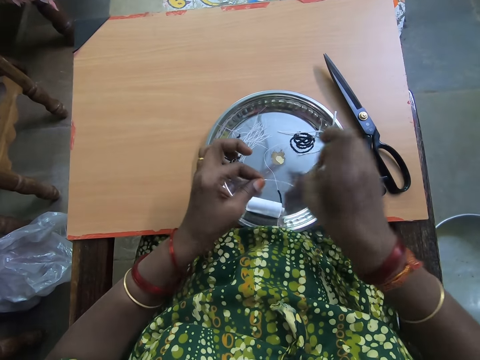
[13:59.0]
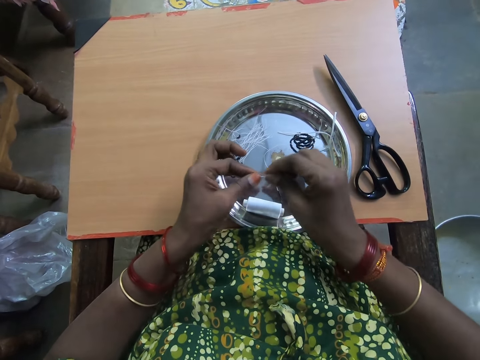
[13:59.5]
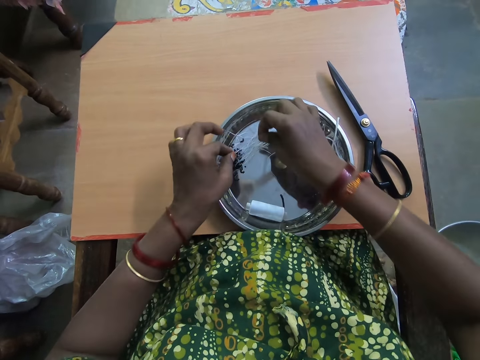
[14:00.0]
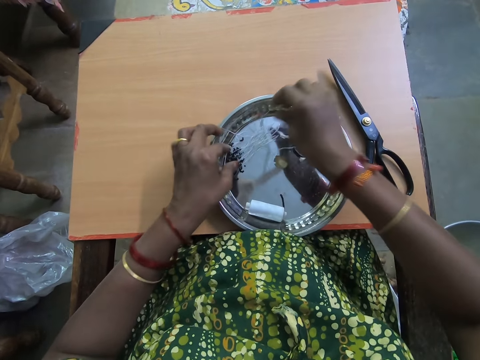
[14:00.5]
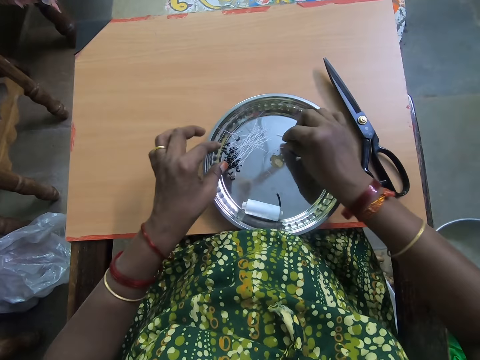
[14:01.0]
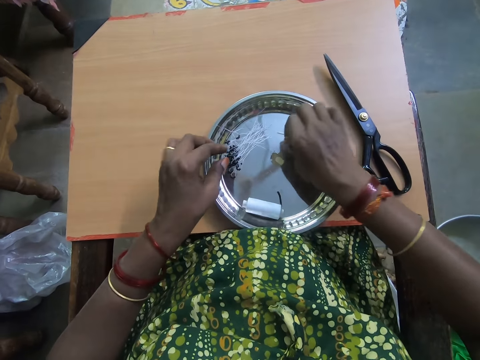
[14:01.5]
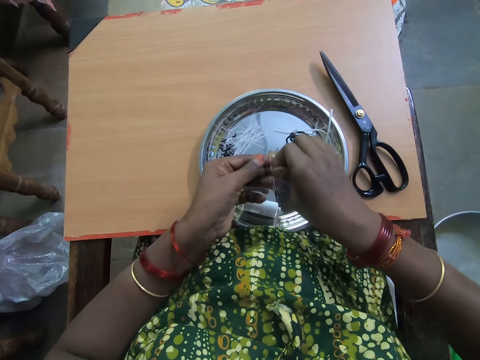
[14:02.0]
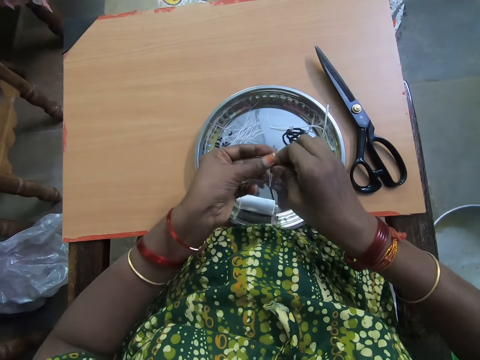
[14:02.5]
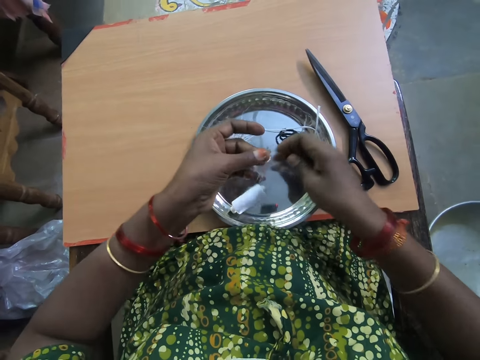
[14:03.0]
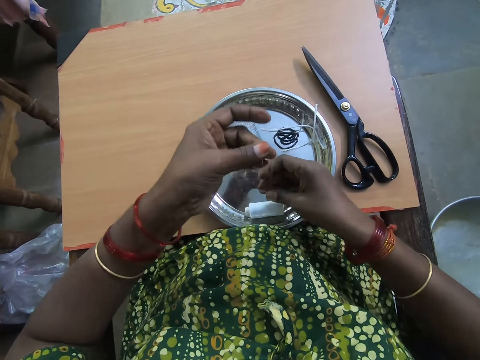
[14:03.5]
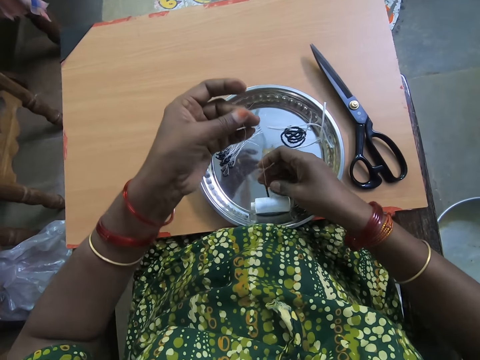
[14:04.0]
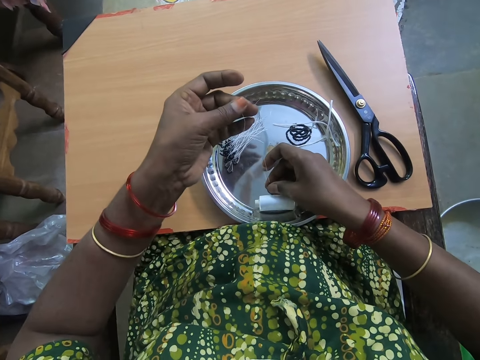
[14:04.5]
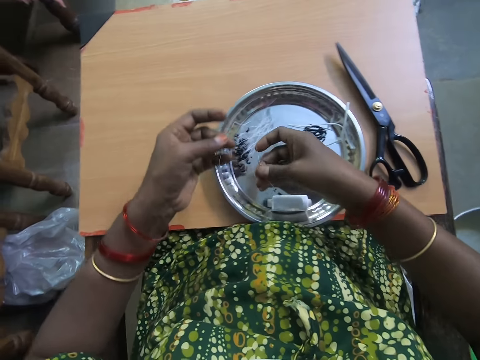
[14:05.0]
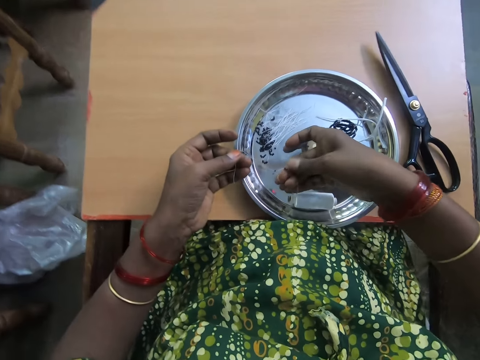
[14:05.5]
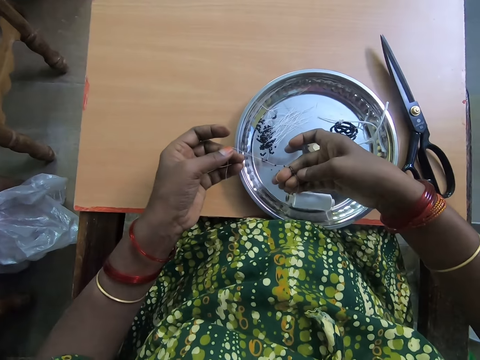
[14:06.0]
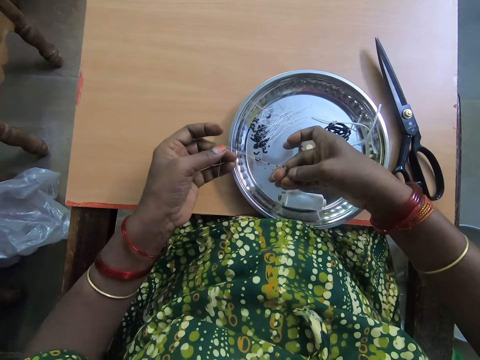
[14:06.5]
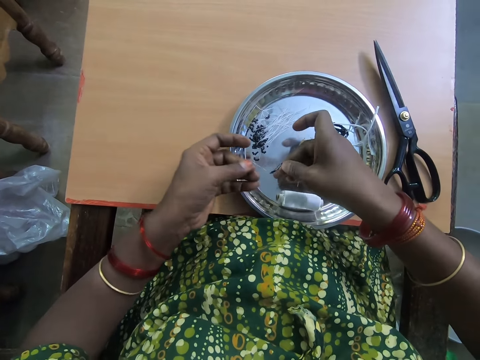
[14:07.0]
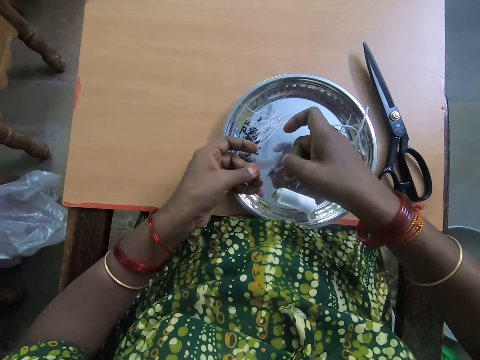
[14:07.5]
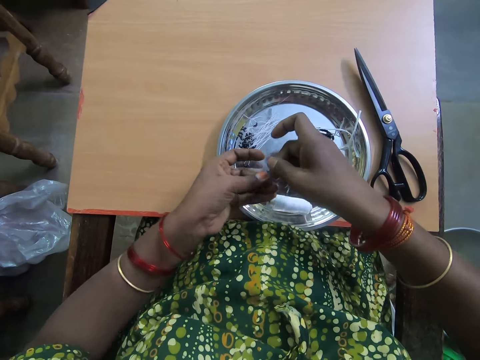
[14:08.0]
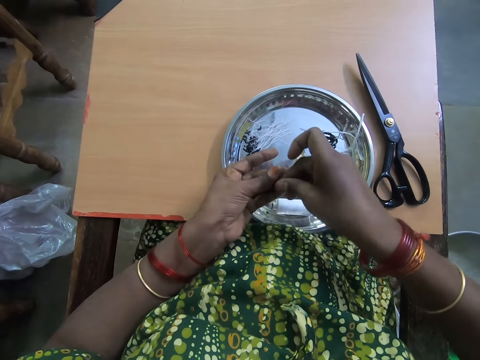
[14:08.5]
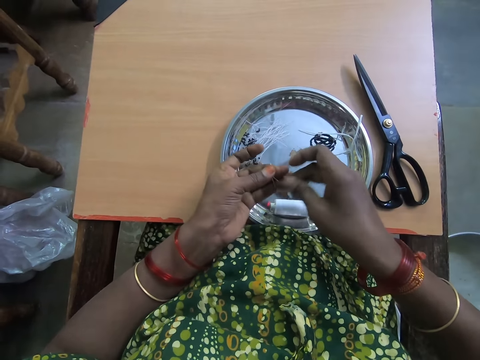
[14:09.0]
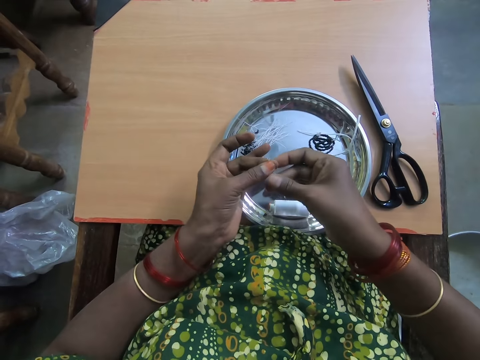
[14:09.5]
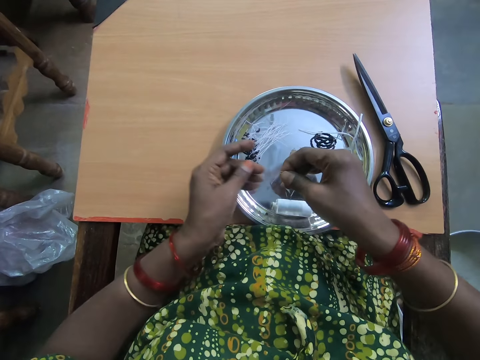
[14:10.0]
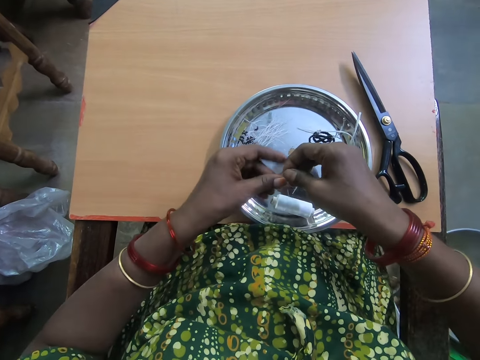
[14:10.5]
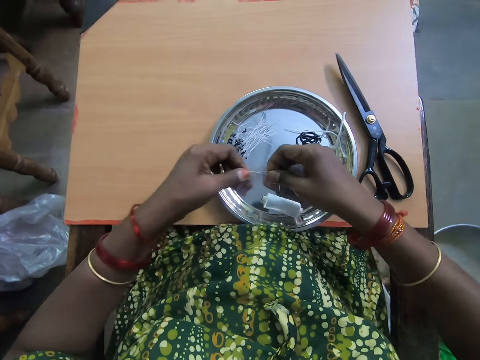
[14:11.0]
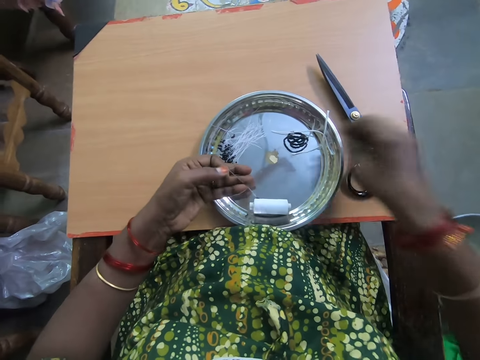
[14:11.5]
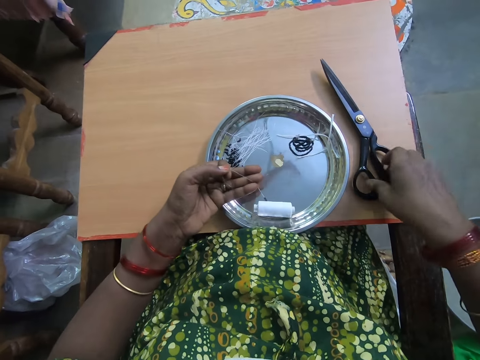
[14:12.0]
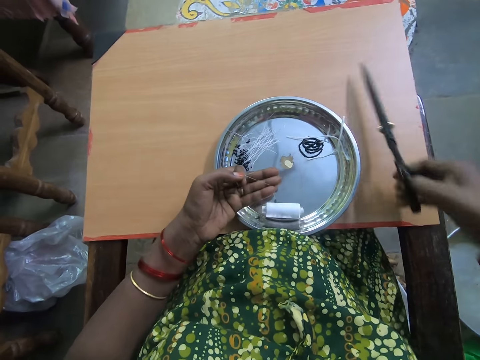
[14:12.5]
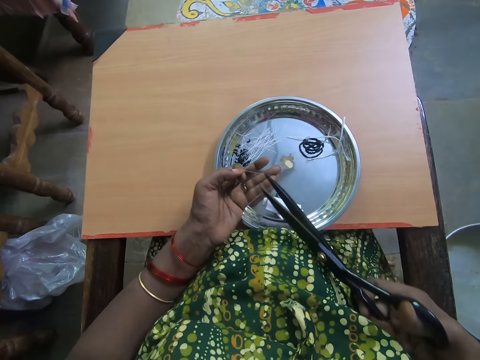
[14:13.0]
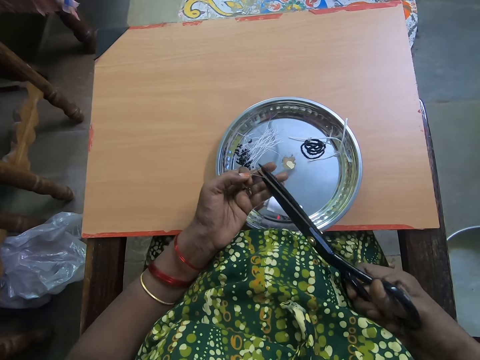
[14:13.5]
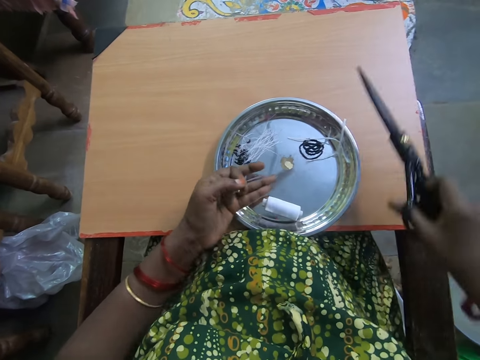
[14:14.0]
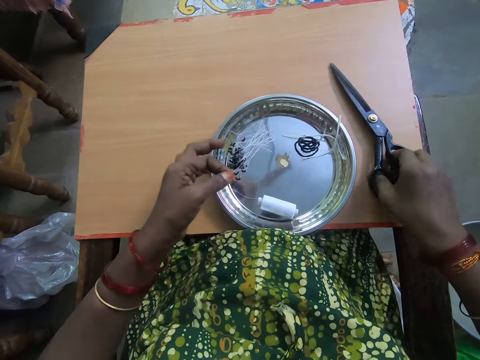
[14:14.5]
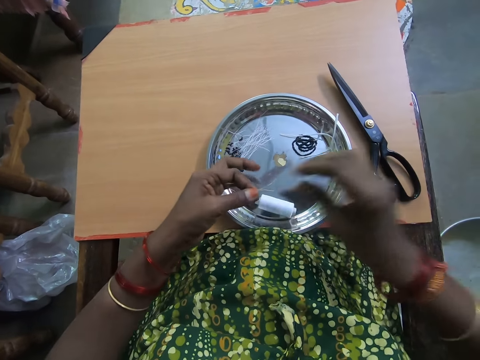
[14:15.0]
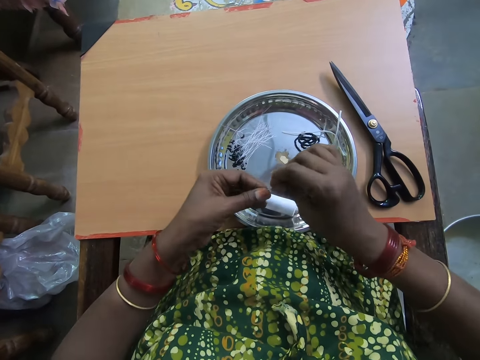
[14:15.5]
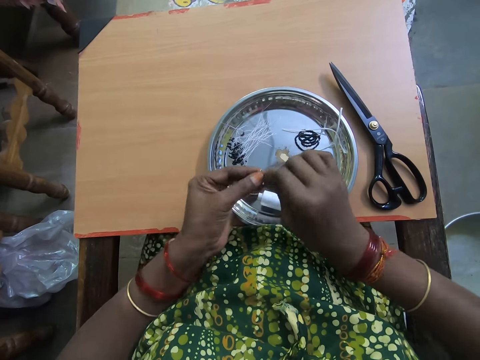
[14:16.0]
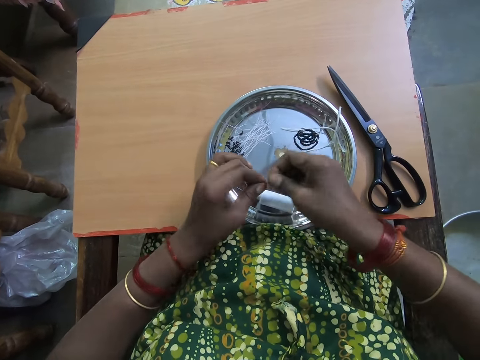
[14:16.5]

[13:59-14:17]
The camera wearer places the beaded thread on a plate with both hands. She picks up the beaded thread from the plate with her right hand. She passes the beaded thread to her left hand. She stretches the thread. She separates beads in the thread with her right hand. She makes a knot on the thread. She passes the beaded thread to her left hand. She passes the beaded thread to her right hand. She picks up a pair of scissors from a table with her right hand. She cuts the thread with the scissors. She drops the scissors on the table with her right hand. She ties the tip of the thread with both hands.

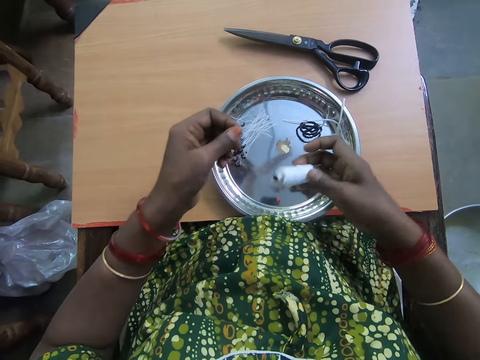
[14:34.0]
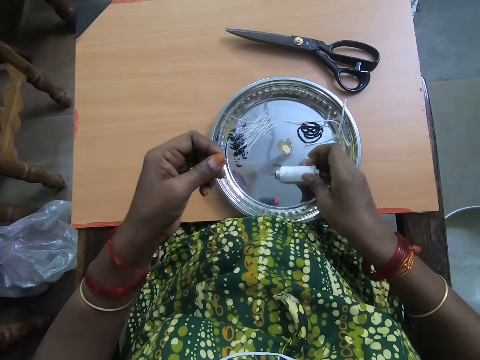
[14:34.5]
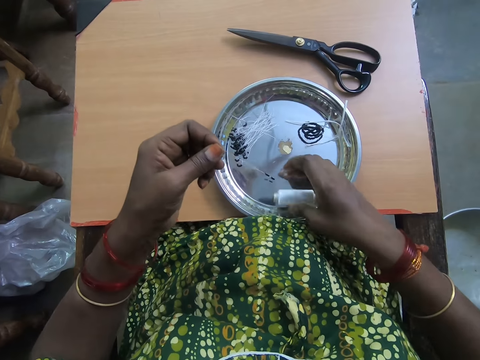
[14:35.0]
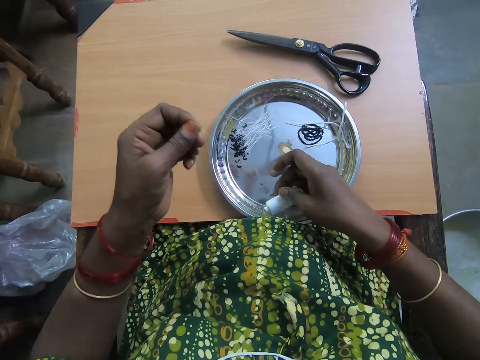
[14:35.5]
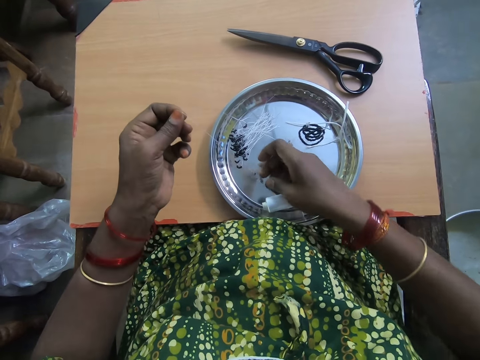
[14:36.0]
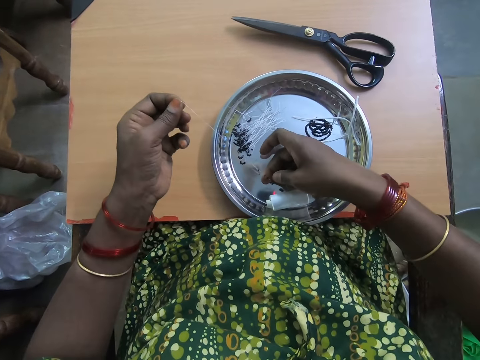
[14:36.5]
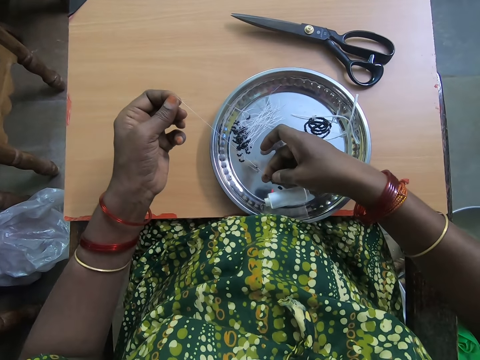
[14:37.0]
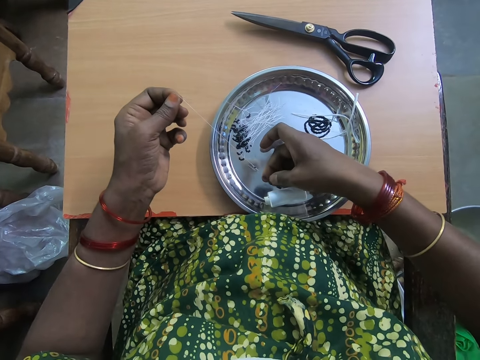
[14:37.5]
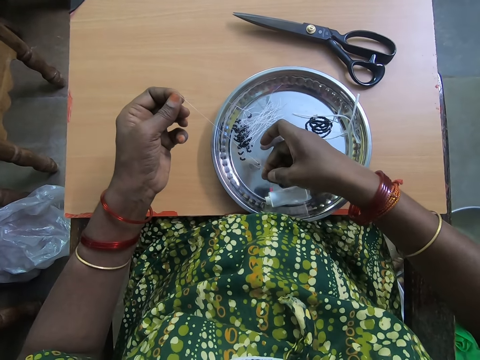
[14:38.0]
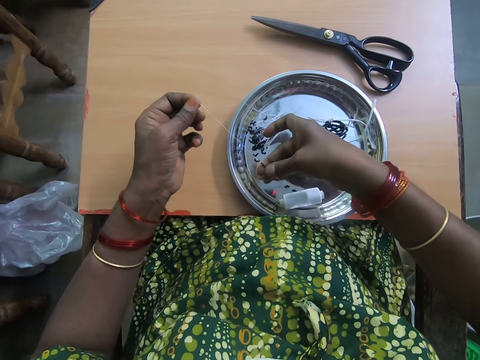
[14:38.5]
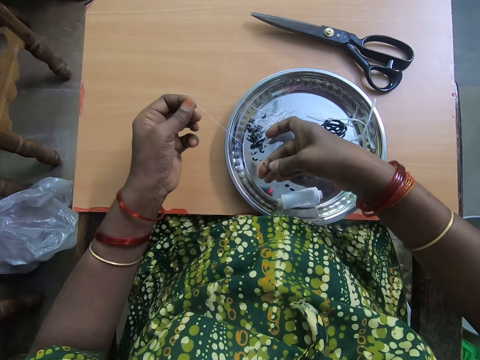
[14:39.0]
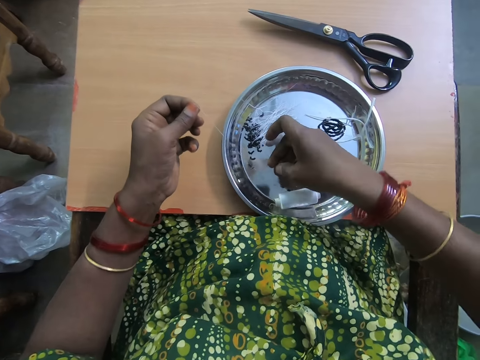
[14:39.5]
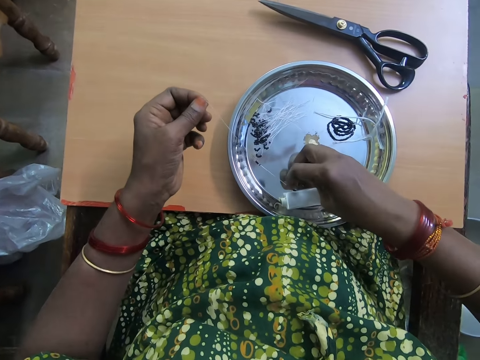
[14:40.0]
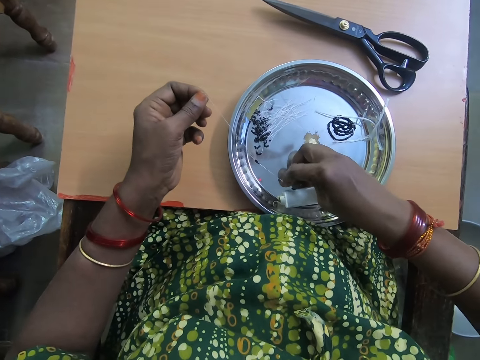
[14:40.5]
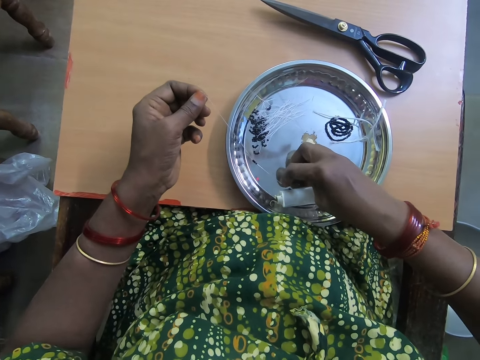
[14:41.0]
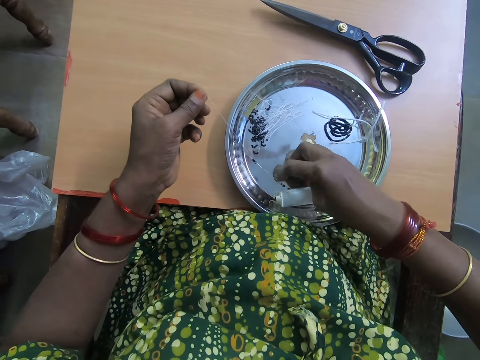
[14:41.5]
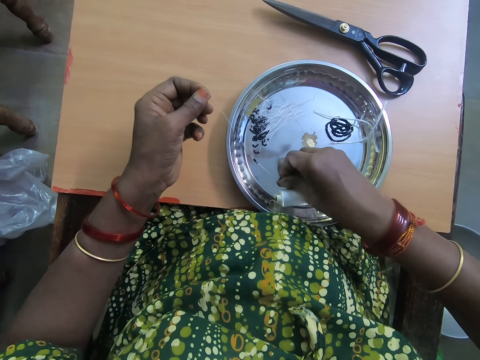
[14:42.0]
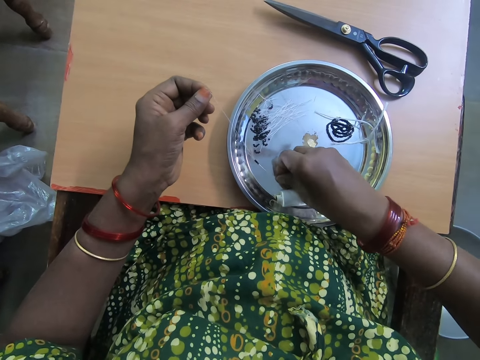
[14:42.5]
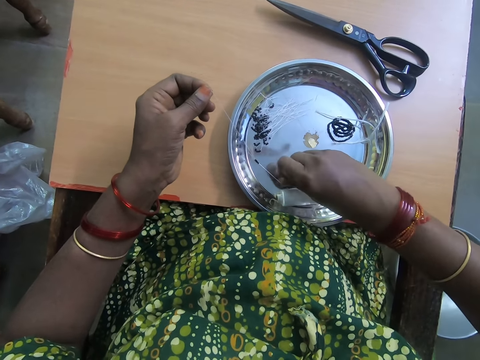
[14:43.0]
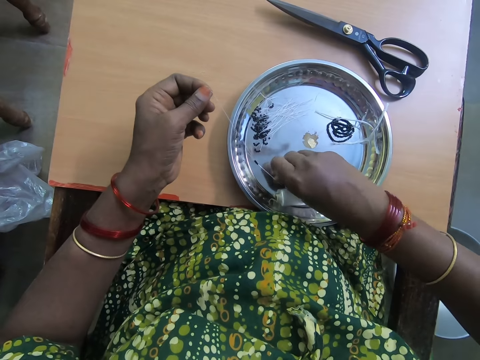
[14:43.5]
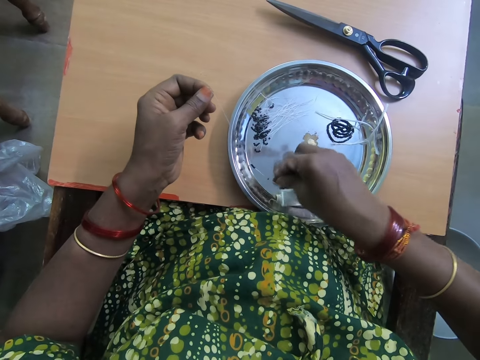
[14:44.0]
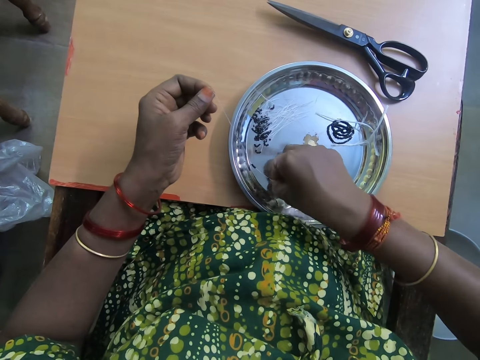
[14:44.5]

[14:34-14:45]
The camera wearer drops the thread roll on the plate with her right hand. She stretches the bracelet thread. She separates beads in the thread with her right hand.
